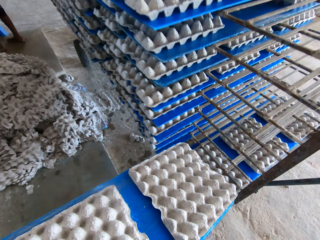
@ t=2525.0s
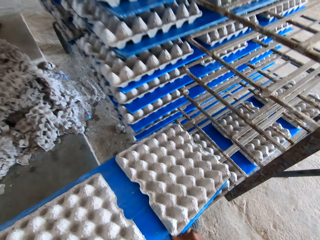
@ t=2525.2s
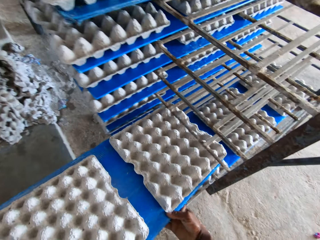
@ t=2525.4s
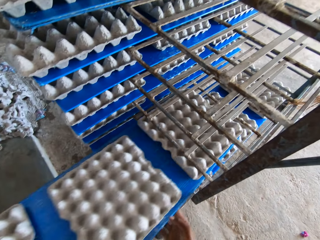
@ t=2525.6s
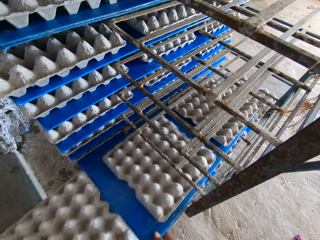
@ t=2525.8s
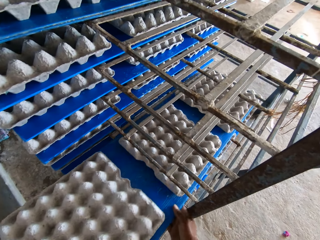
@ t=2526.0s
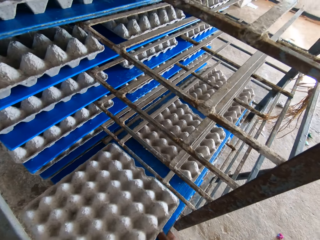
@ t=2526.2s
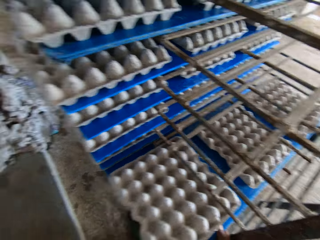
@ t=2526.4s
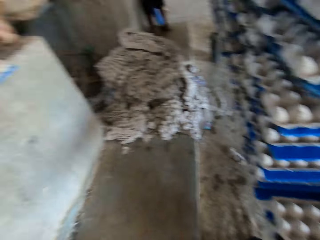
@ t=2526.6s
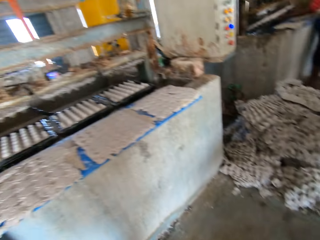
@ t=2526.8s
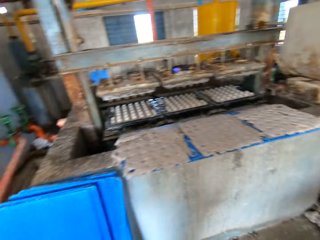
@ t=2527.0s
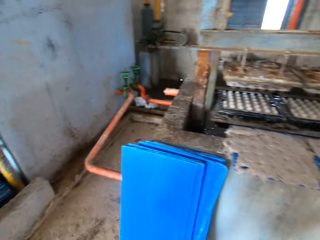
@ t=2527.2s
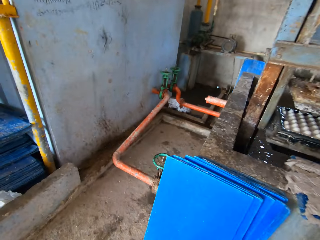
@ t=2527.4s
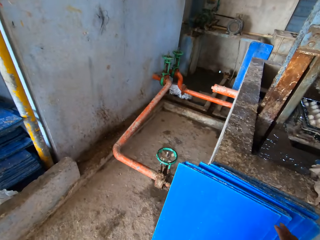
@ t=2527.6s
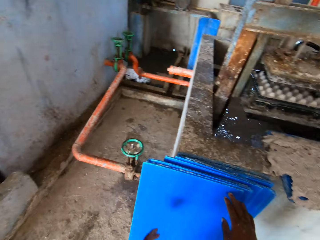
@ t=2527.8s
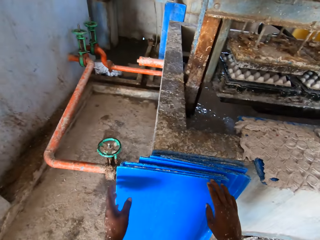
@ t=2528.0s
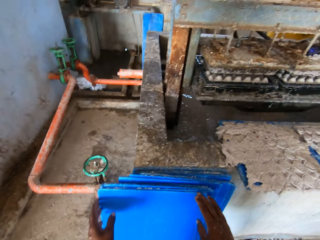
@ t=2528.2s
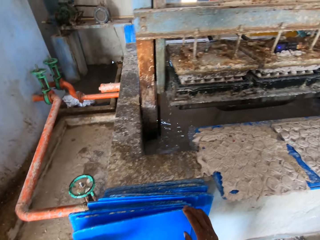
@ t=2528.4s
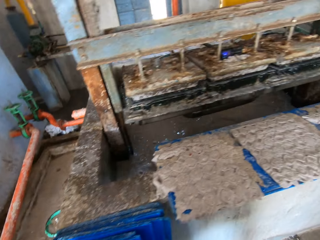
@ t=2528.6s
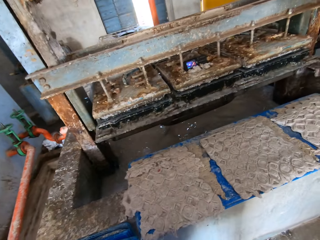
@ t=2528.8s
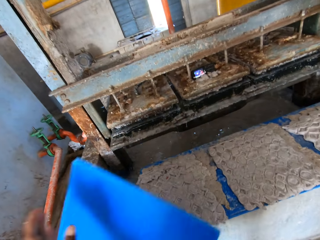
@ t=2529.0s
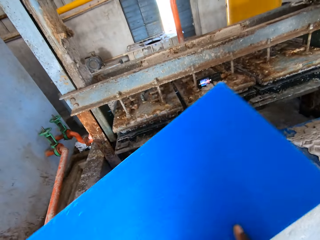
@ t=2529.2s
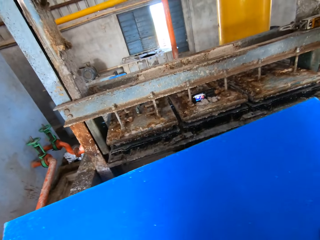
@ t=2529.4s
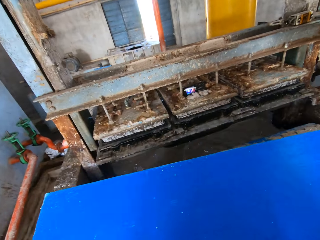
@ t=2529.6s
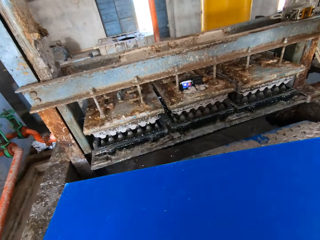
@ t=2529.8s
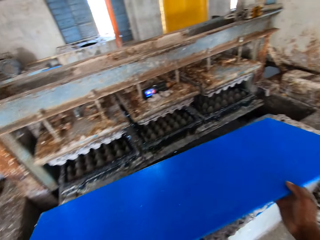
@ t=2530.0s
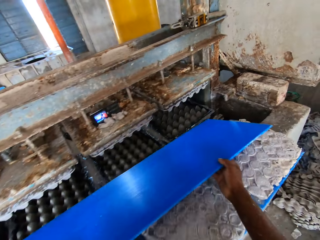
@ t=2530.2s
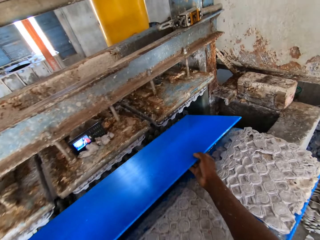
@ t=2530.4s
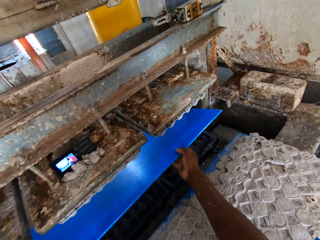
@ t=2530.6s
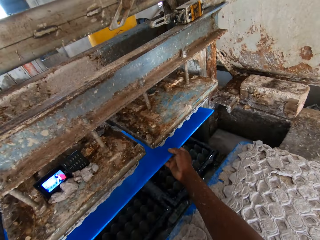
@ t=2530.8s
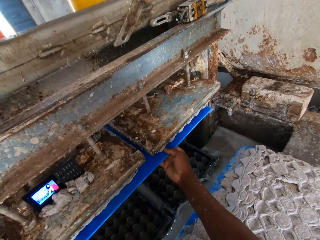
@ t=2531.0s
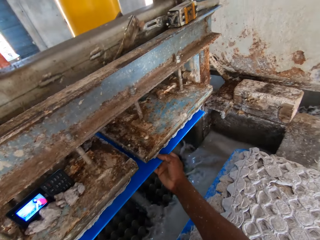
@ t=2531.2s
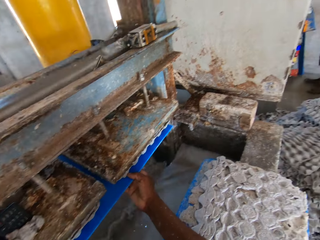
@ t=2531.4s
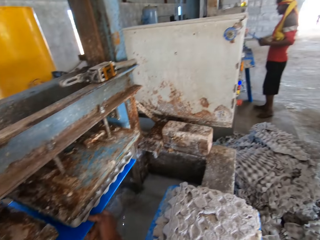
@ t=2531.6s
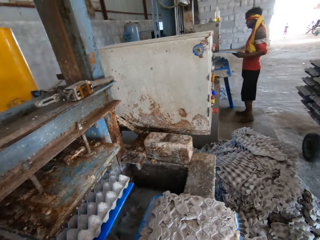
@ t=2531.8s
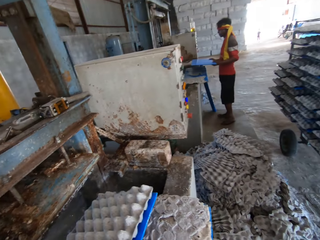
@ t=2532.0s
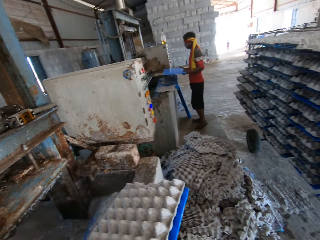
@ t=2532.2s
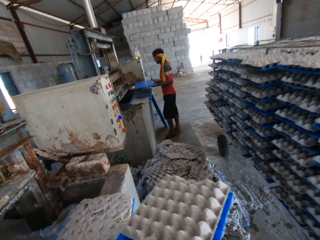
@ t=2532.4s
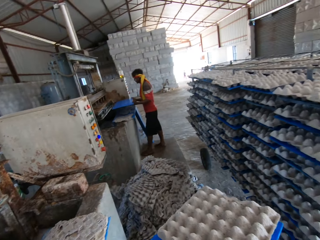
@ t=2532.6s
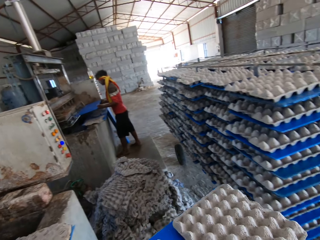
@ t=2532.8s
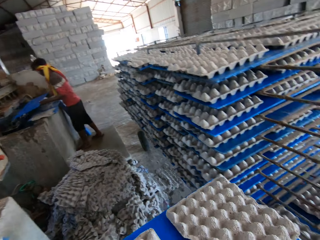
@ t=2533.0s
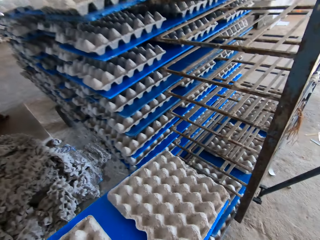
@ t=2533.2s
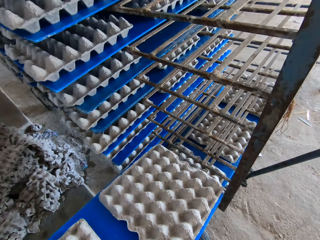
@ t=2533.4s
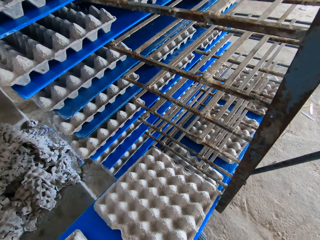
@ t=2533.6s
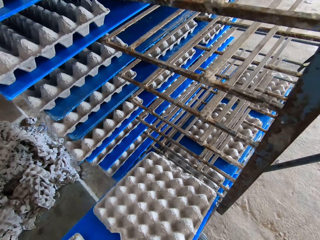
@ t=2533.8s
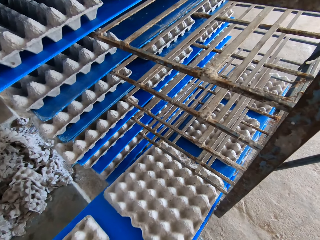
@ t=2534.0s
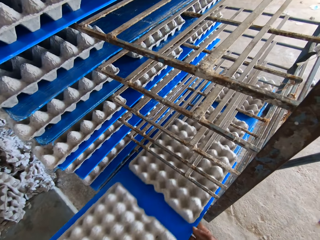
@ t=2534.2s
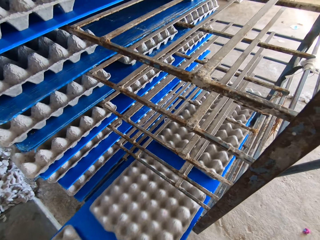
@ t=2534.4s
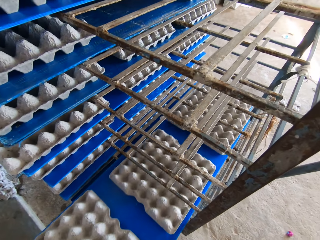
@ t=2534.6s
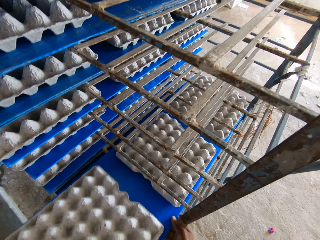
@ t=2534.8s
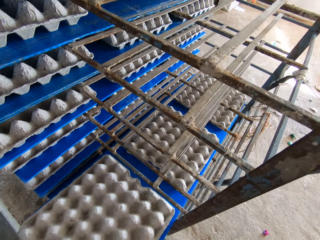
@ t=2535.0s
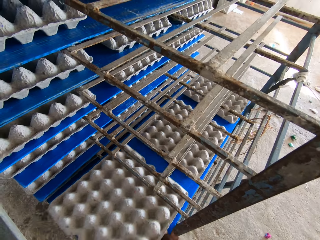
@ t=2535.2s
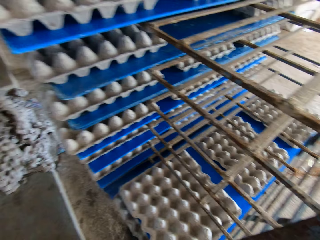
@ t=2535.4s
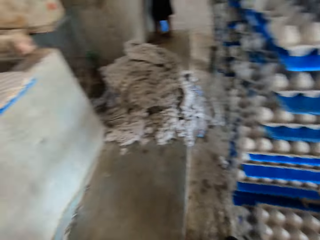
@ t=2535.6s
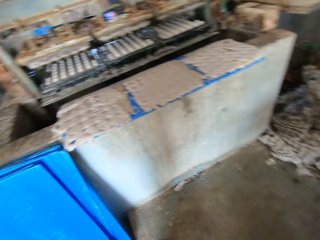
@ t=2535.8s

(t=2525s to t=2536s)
The camera wearer places the blue tray with egg crates on the rack with both hands. He picks the blue tray on the floor with both hands. He holds the blue tray with his right hand. He places the blue tray under the custom mold of the egg tray machine with both hands. He removes the blue tray with egg crates from the egg tray machine with both hands. A man places the blue tray under the custom mold of the egg tray machine with both hands. The camera wearer places the blue tray with egg crates on the rack with both hands.

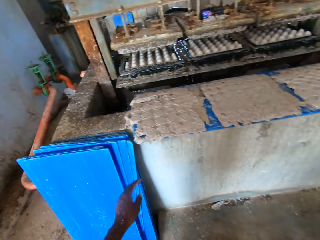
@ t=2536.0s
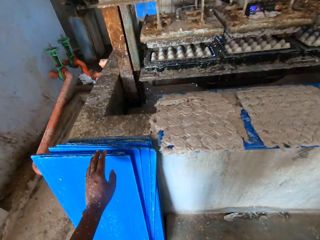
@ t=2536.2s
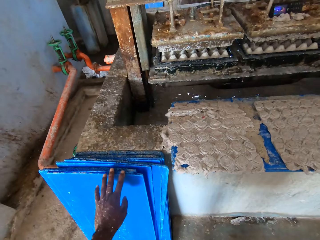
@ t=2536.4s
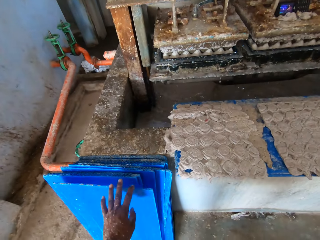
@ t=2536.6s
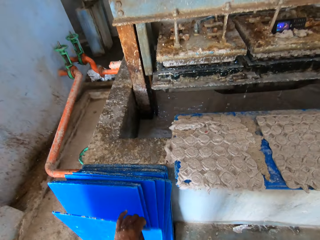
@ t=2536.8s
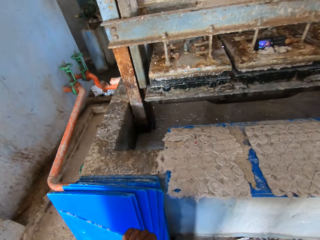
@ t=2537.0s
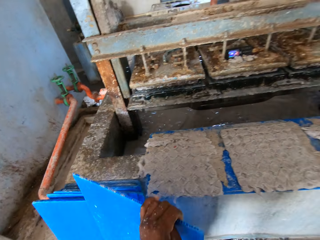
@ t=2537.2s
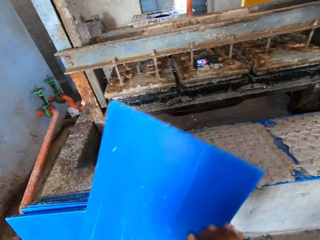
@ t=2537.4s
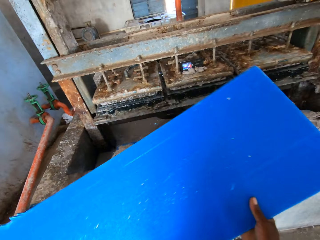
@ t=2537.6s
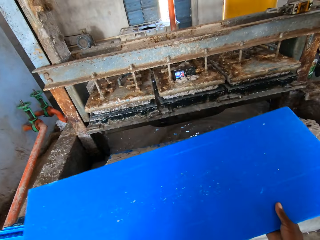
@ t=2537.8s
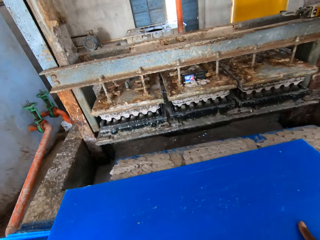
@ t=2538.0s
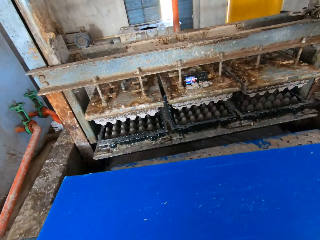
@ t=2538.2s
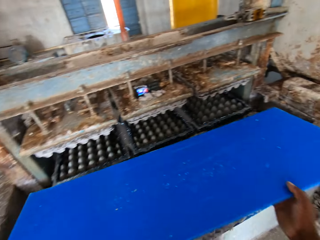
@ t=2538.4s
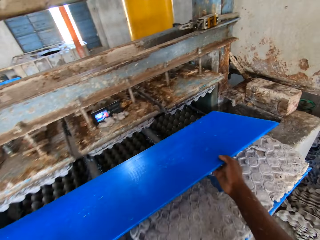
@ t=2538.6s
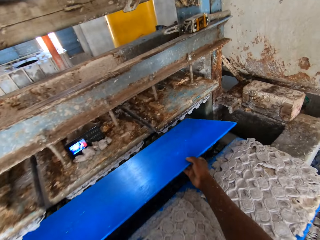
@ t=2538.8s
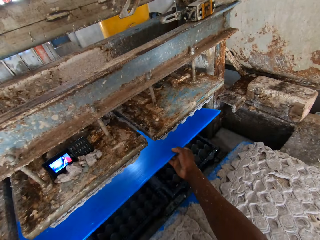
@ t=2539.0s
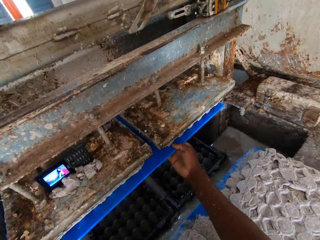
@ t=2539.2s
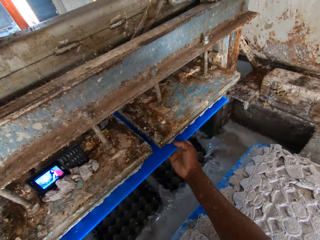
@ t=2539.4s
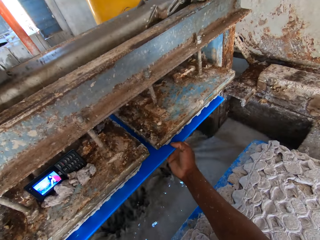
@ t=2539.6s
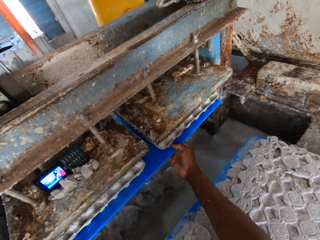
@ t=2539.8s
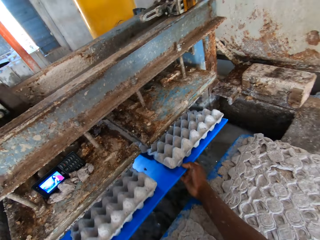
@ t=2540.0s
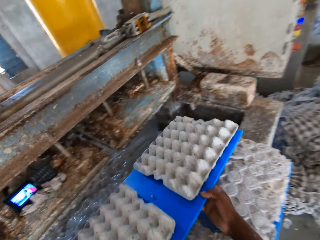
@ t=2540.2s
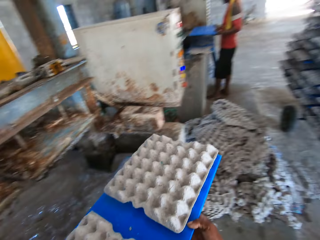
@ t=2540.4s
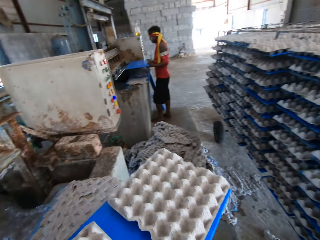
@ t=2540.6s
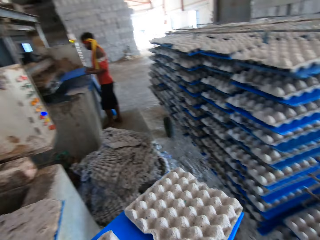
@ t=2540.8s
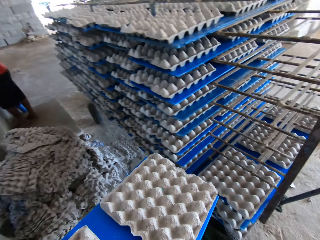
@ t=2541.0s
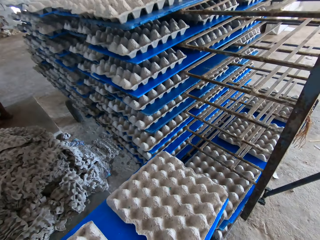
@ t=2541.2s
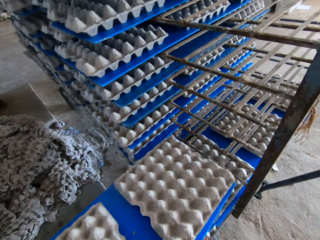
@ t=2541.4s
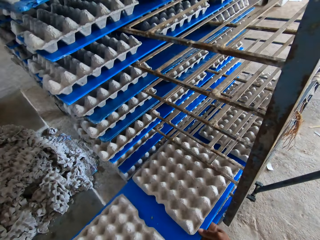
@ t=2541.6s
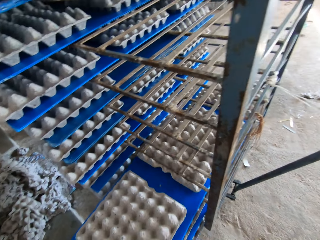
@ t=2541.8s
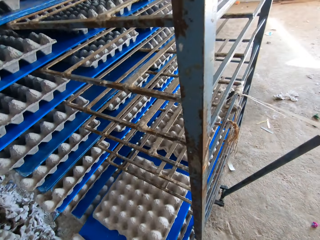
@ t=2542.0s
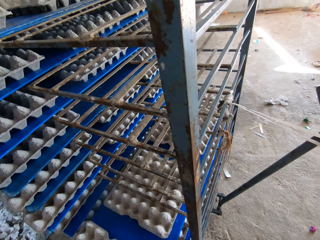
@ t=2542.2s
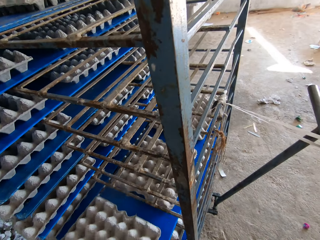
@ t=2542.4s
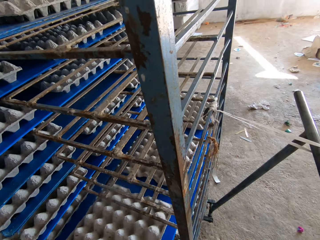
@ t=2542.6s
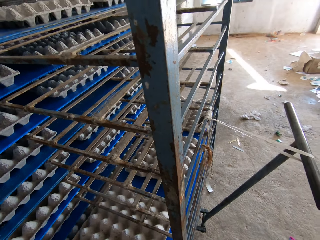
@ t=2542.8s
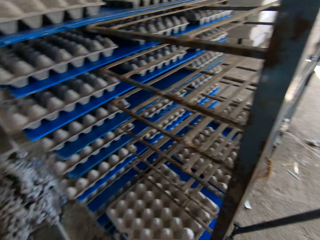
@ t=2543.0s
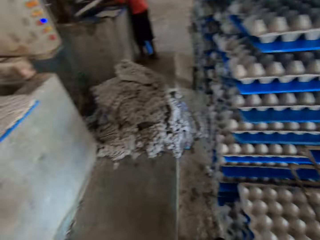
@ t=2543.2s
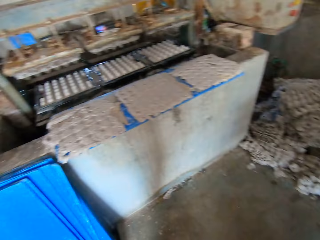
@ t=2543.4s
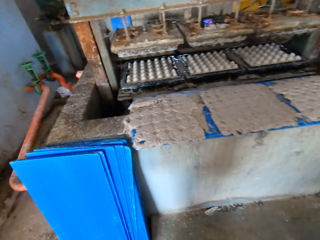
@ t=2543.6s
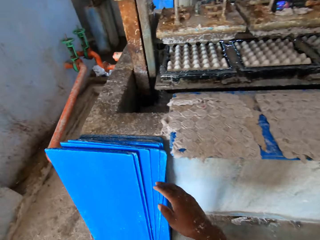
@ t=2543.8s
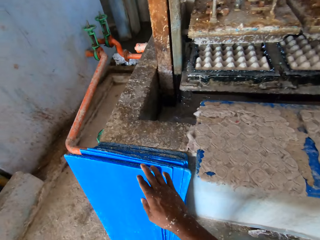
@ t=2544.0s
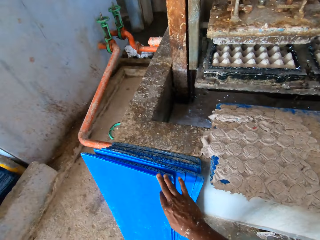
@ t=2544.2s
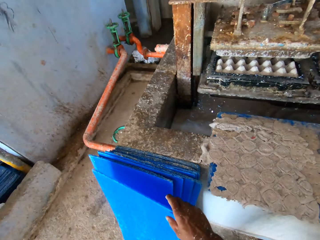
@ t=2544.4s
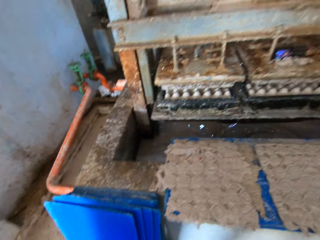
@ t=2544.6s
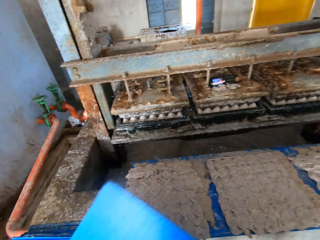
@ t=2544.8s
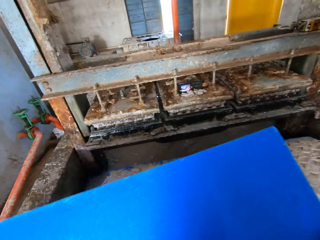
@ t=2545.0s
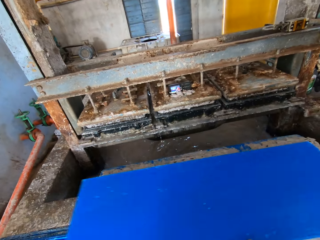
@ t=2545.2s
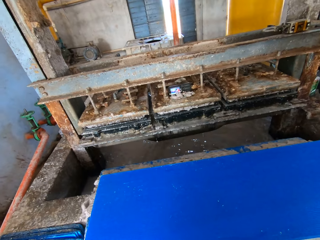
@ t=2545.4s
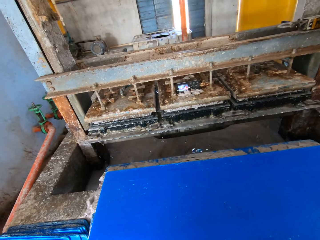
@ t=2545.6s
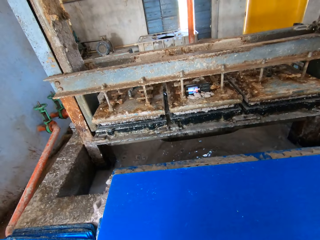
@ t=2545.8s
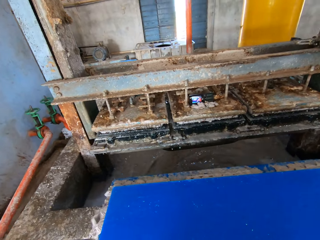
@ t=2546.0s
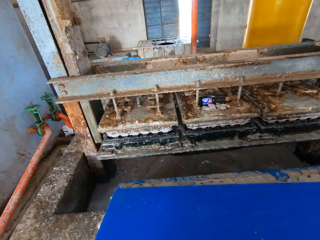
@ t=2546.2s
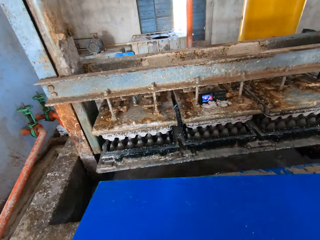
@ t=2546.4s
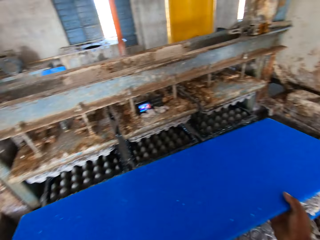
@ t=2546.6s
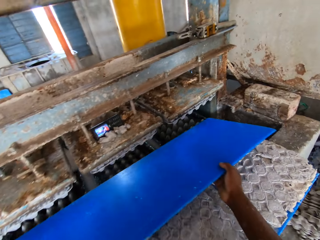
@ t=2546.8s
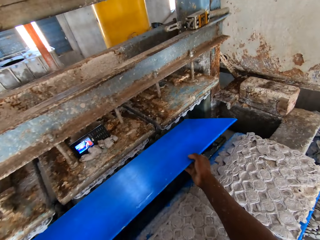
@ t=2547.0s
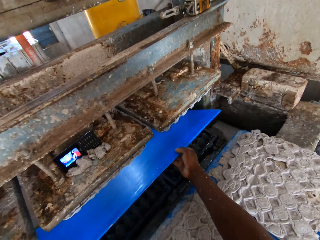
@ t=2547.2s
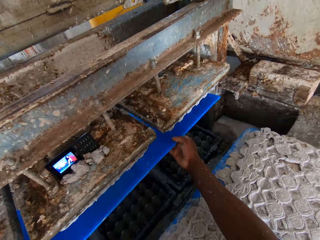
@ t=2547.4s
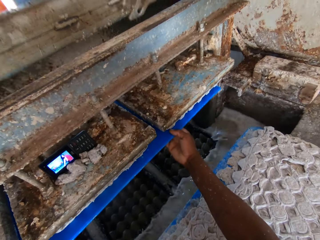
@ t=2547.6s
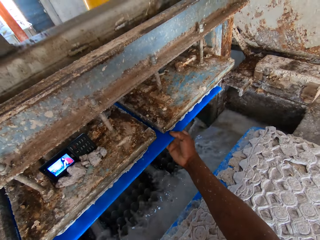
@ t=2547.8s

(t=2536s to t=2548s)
The camera wearer picks the blue tray from the floor with his left hand. He holds the blue tray with his right hand. He drops the blue tray on the blue tray on the egg tray machine with both hands. He picks the blue tray from the blue tray on the egg tray machine with both hands. He places the blue tray under the custom mold of the egg tray machine with both hands. He removes the blue tray with egg crates from the egg tray machine with both hands. A man places the blue tray under the custom mold of the egg tray machine with both hands. The camera wearer places the blue tray with egg crates on the rack with both hands. He picks the blue tray from the floor with his right hand. He drops the blue tray on the blue tray on the egg tray machine with both hands. He picks the blue tray from the blue tray on the egg tray machine with both hands. He places the blue tray under the custom mold of the egg tray machine with both hands.
